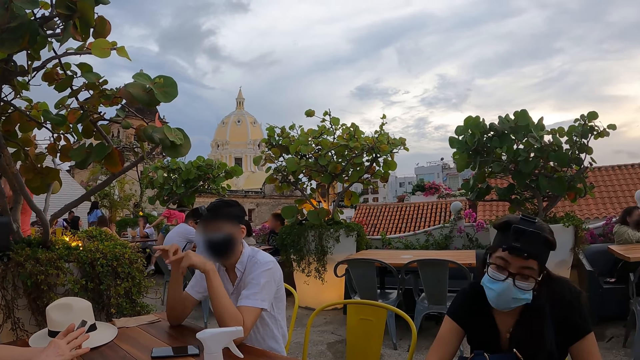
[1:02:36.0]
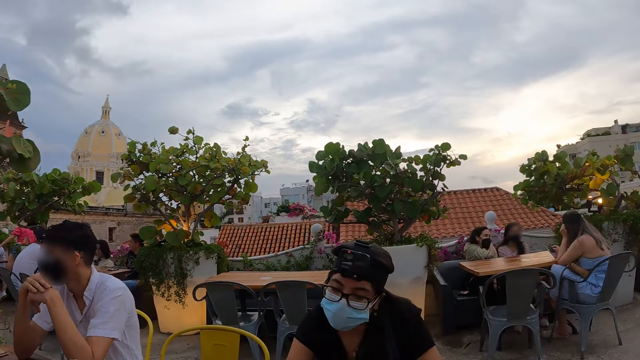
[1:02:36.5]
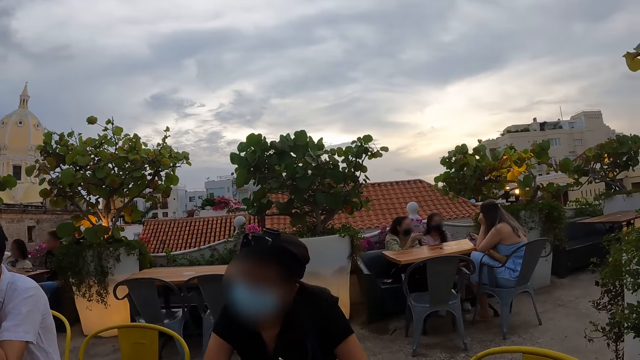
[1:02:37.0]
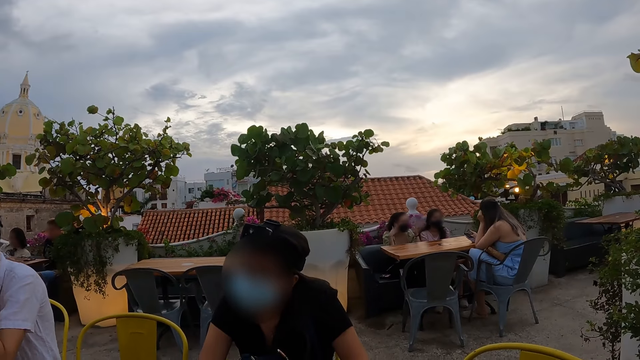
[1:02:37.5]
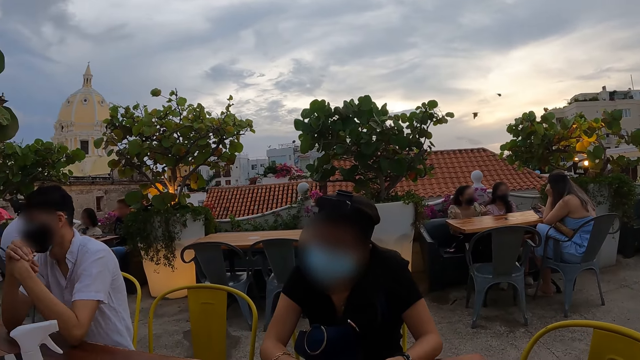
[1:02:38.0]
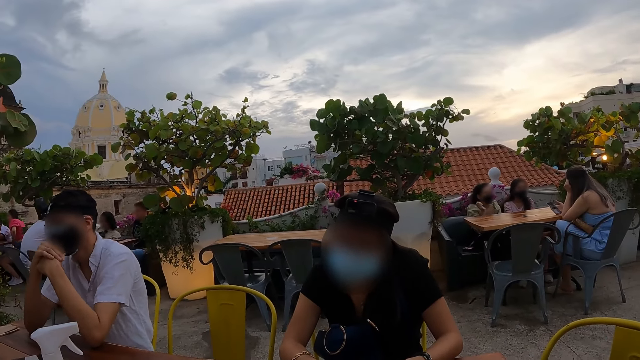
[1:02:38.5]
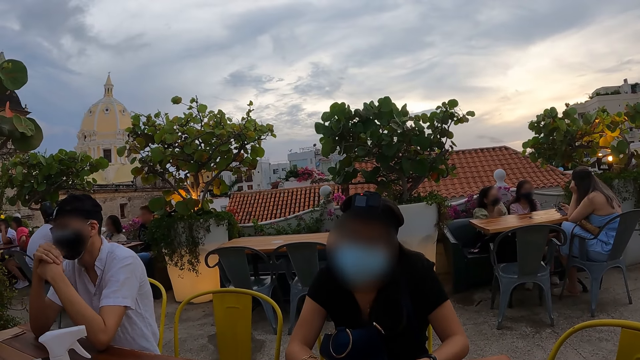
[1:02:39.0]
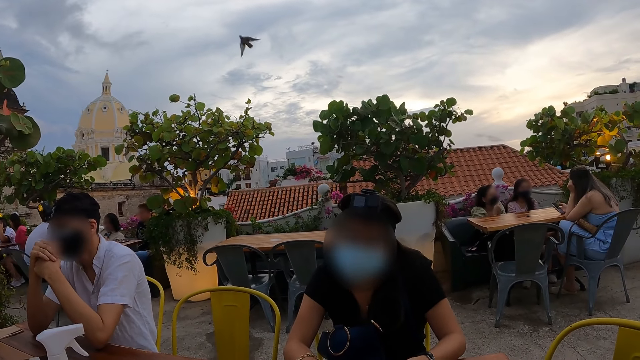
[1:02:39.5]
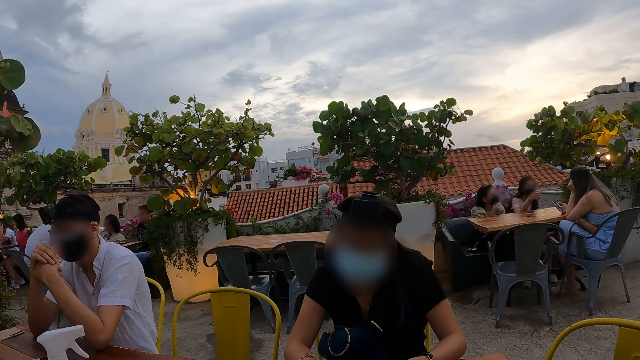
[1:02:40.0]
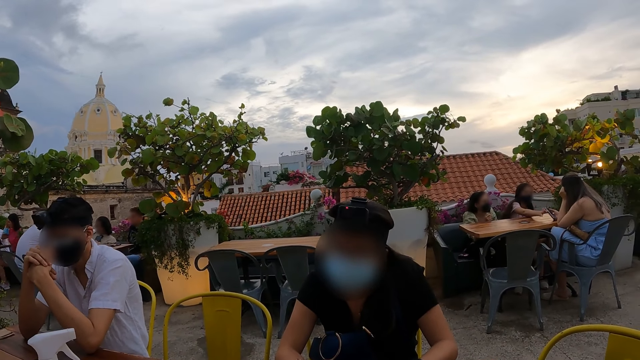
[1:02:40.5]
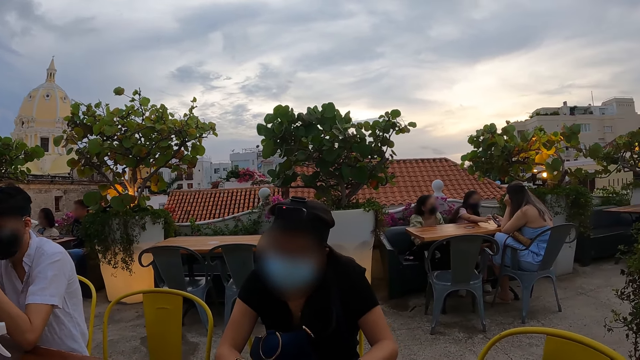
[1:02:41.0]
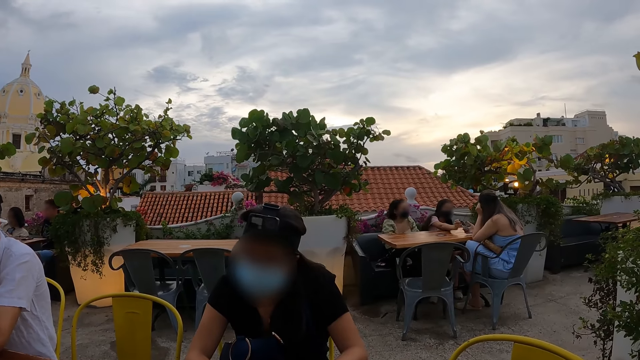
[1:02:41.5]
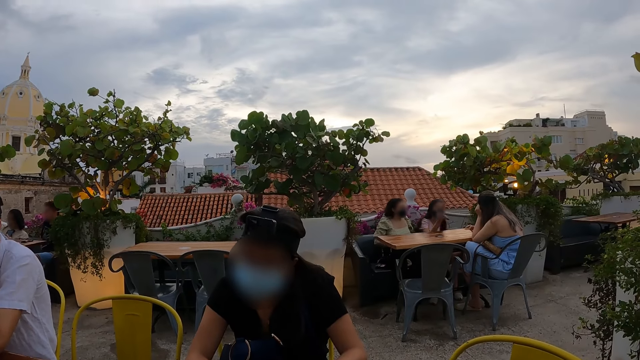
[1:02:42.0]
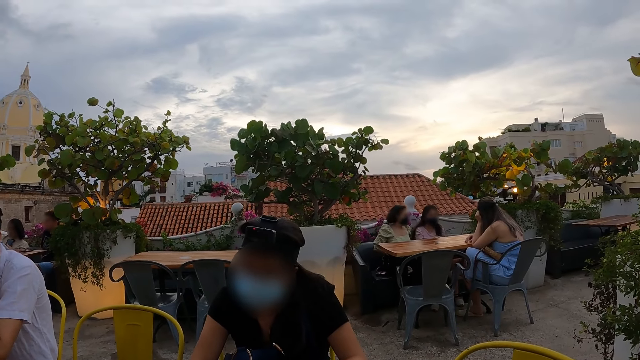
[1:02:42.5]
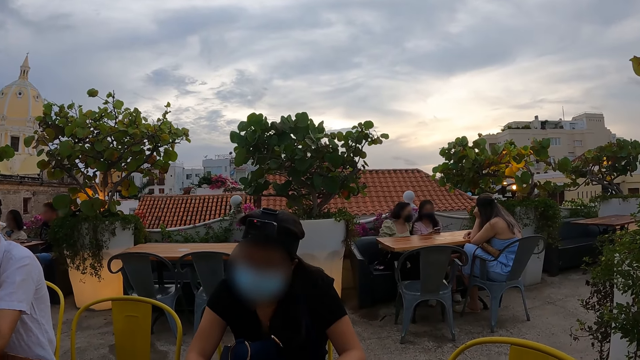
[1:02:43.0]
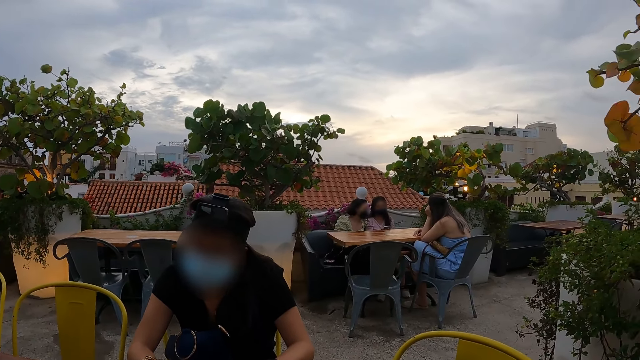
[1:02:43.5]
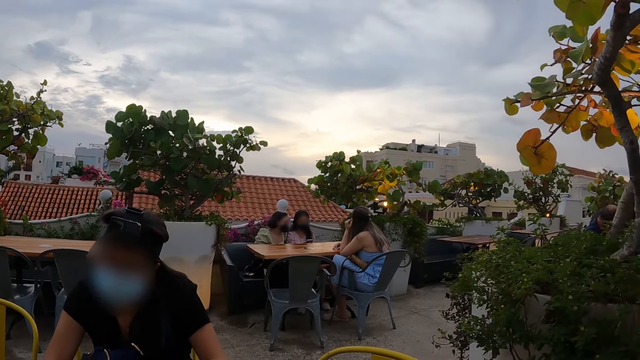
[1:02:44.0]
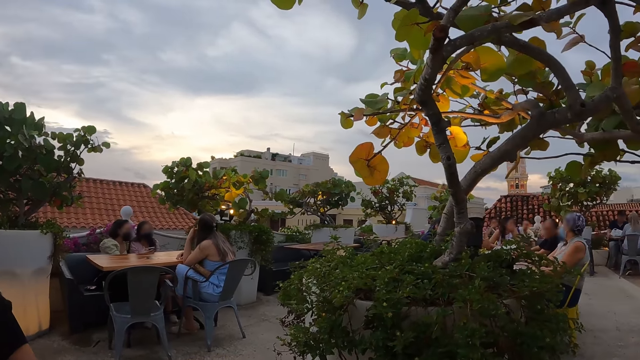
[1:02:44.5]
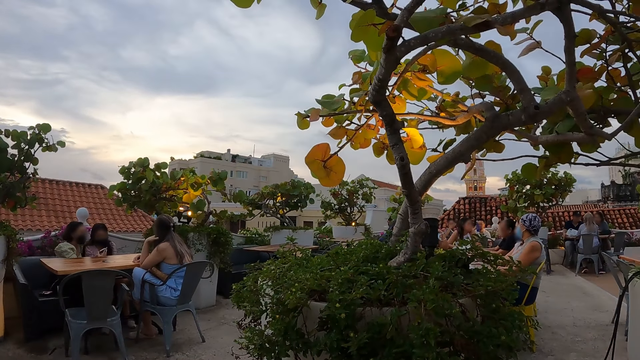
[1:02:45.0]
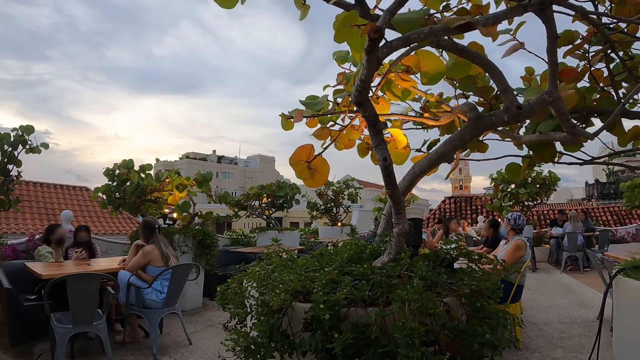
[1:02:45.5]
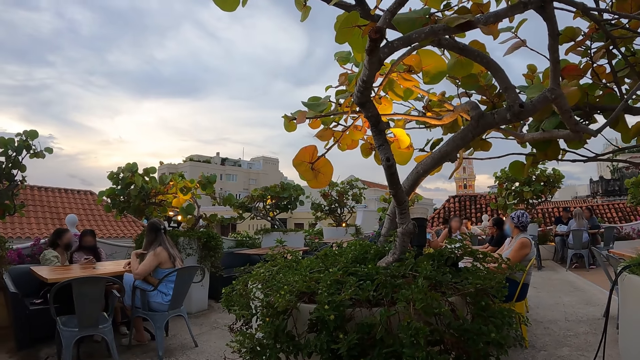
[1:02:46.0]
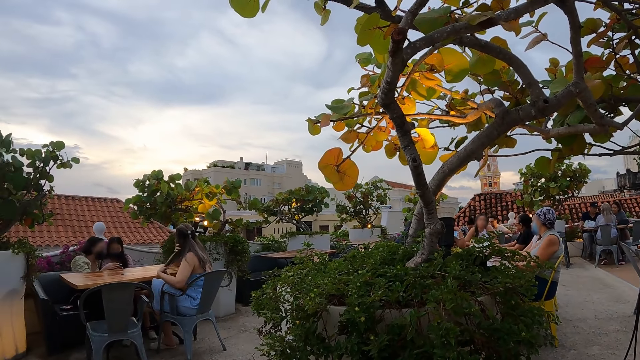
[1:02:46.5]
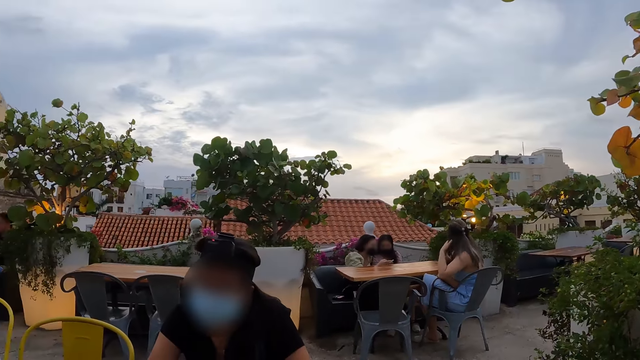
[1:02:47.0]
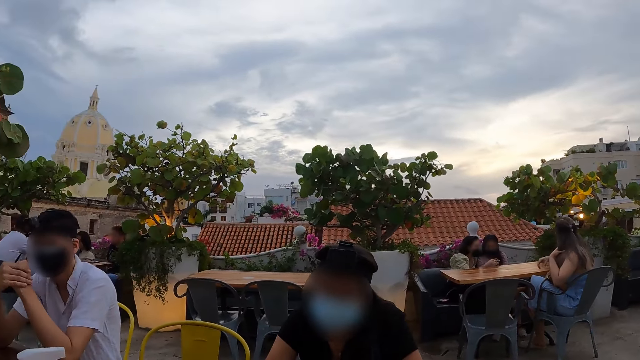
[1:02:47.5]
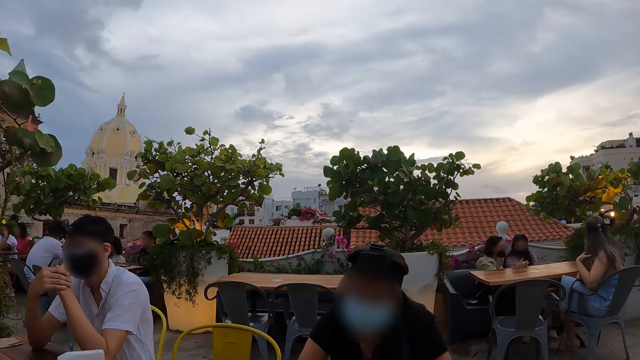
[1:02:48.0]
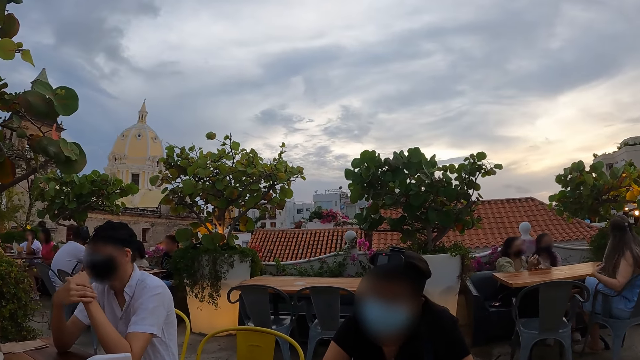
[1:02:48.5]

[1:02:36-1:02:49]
The camera wearer looks at a woman. They look around.

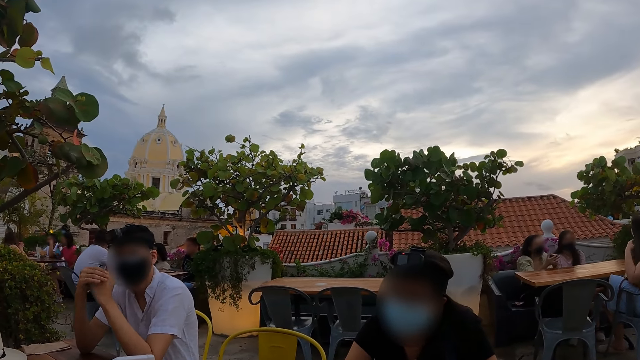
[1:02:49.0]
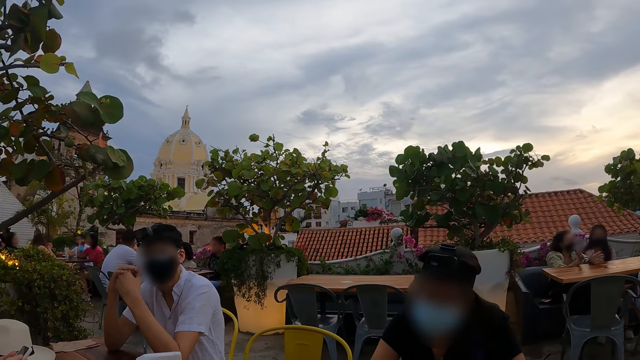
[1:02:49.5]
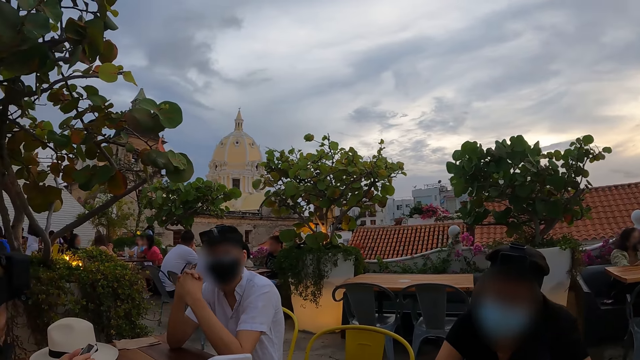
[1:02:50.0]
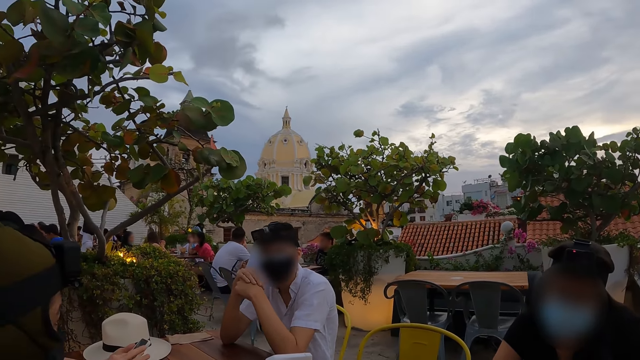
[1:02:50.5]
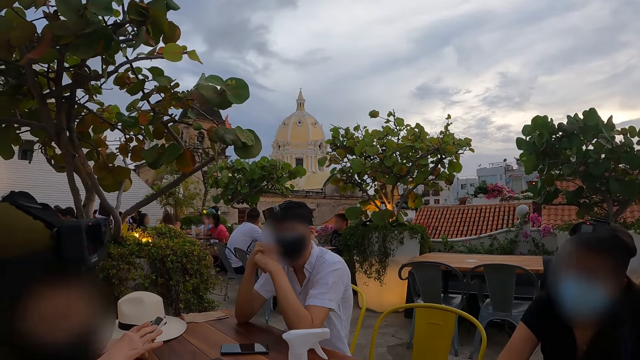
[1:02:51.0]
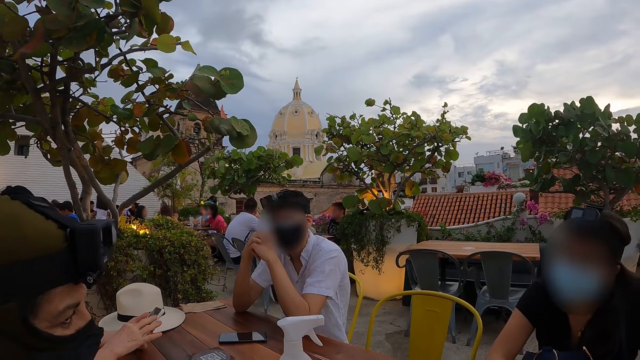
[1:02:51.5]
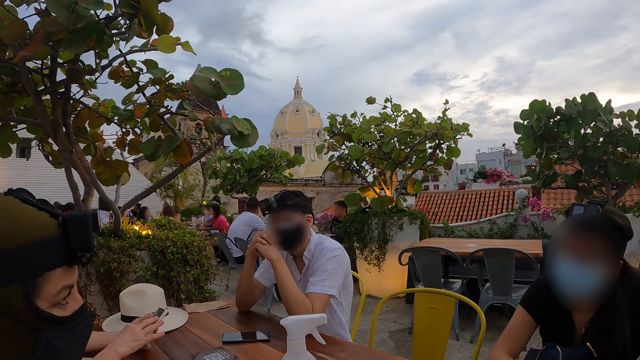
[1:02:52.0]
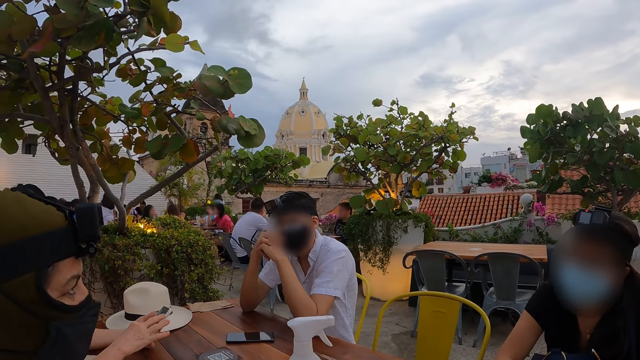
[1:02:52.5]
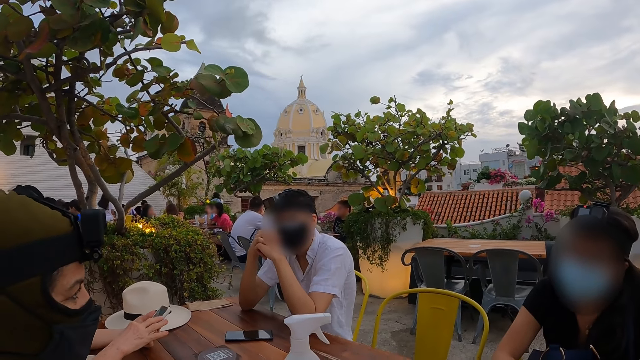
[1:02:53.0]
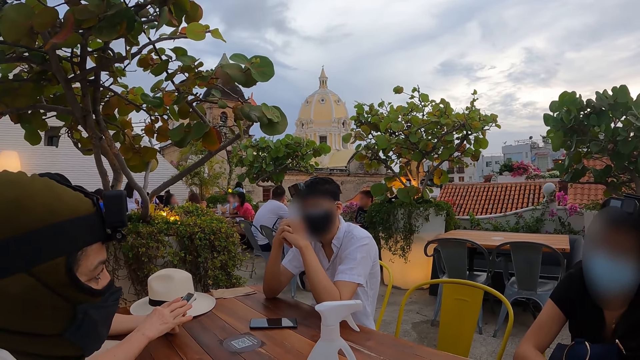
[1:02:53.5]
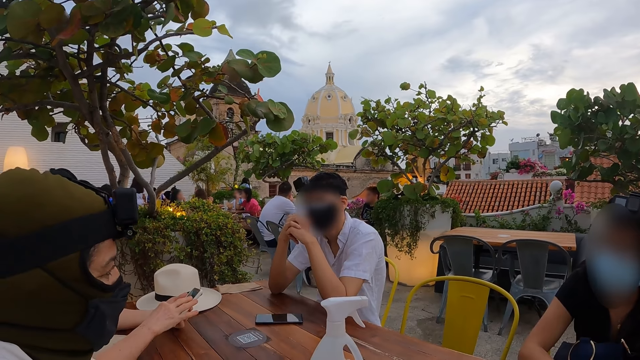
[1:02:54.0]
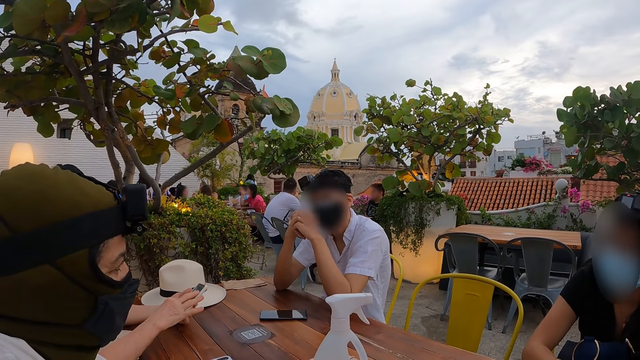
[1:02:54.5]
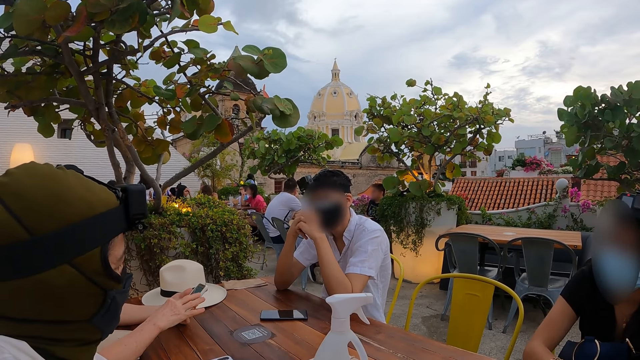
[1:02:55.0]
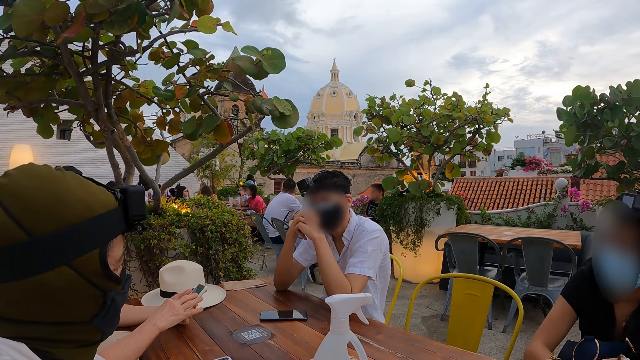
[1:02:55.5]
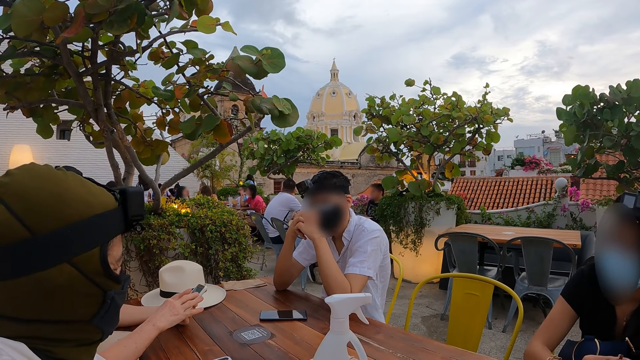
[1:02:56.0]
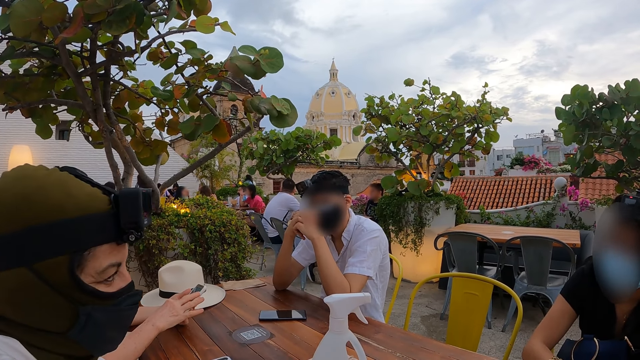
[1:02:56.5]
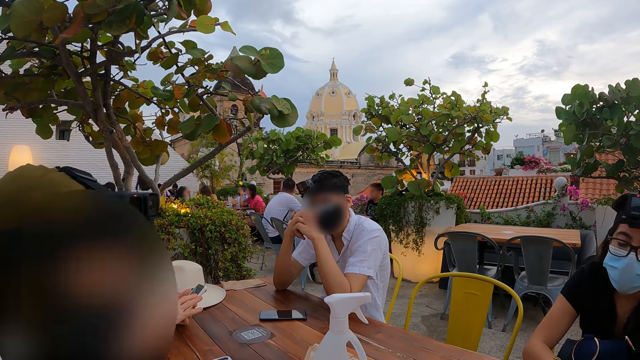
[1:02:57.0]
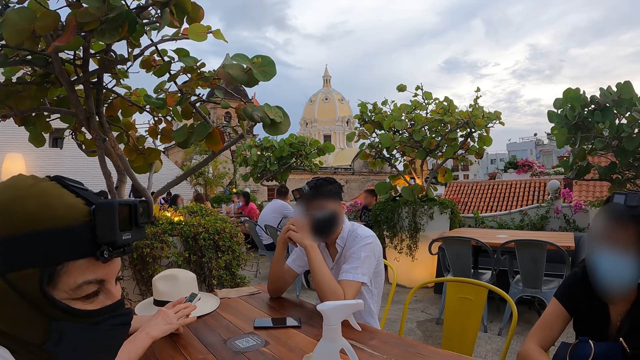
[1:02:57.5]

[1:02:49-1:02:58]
The camera wearer looks at a woman.
